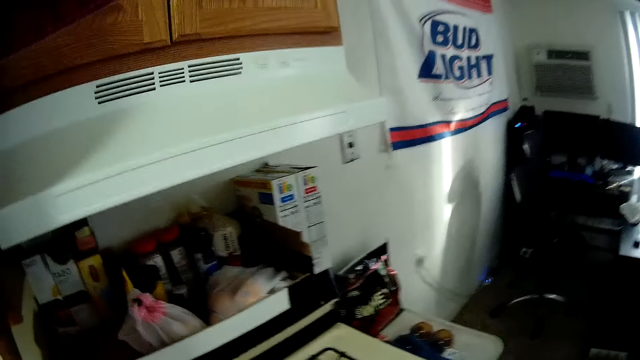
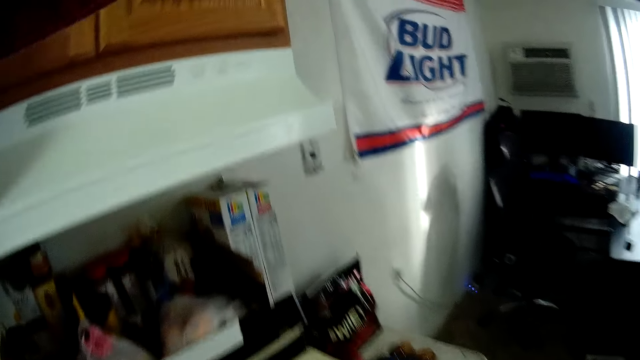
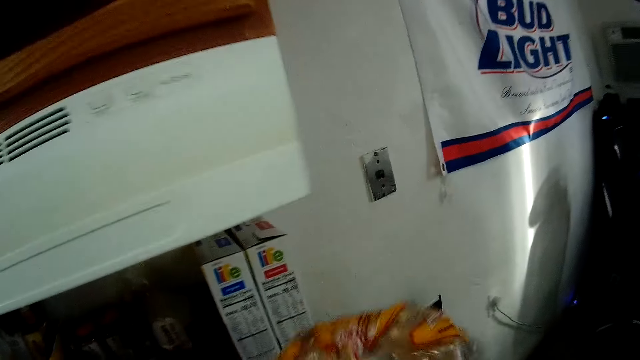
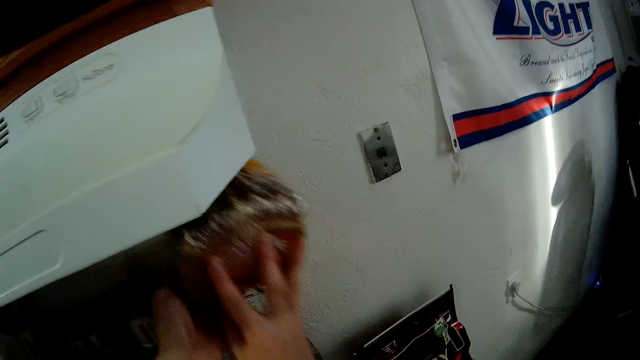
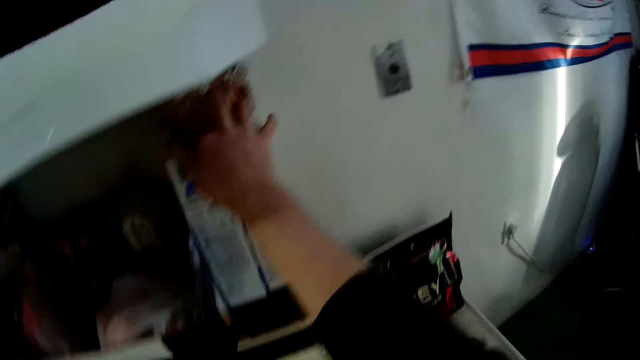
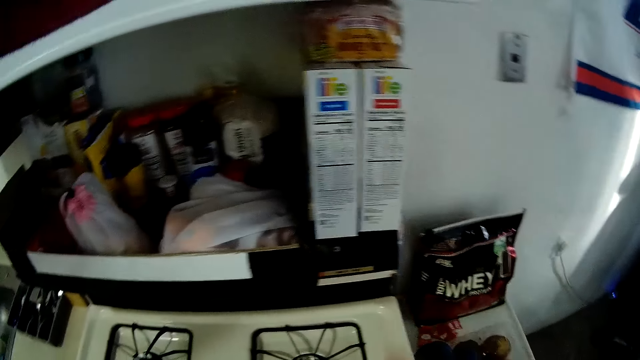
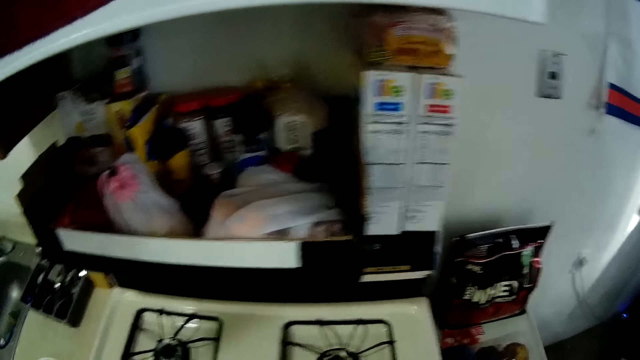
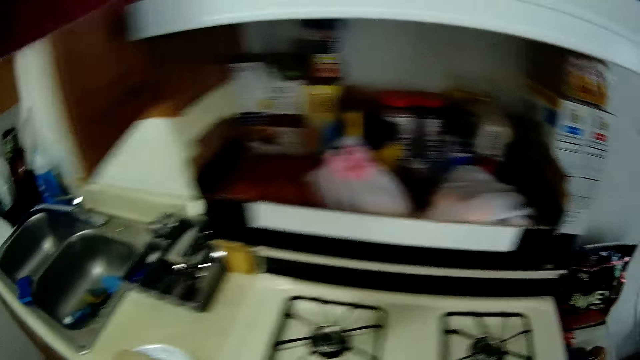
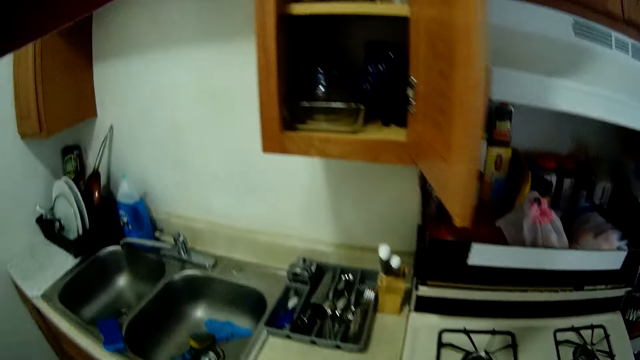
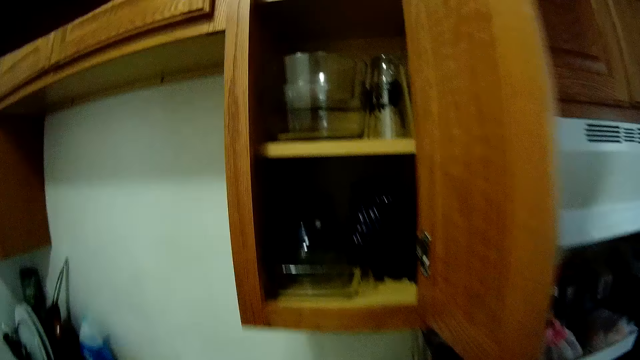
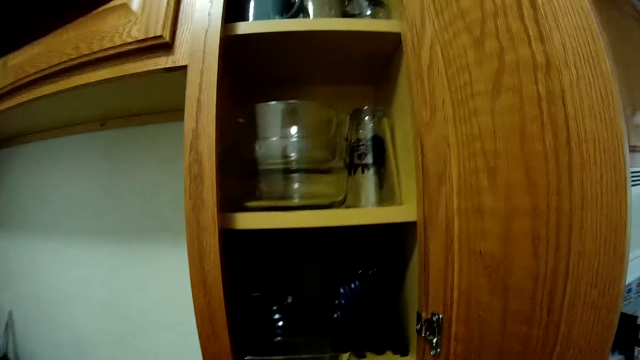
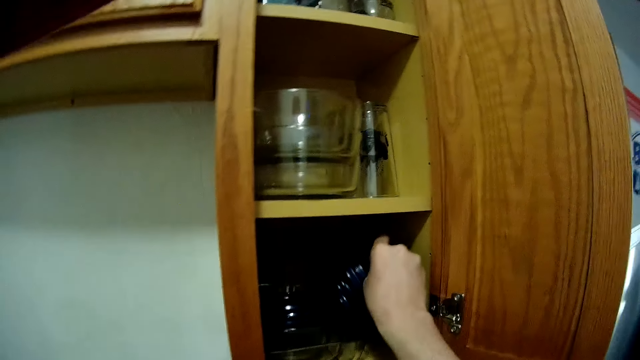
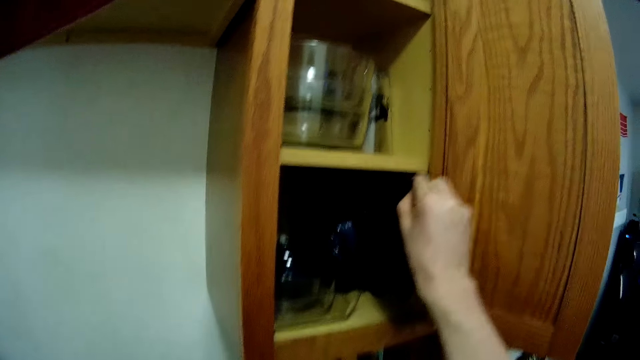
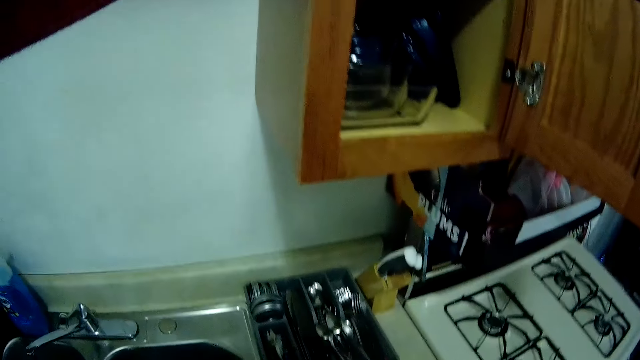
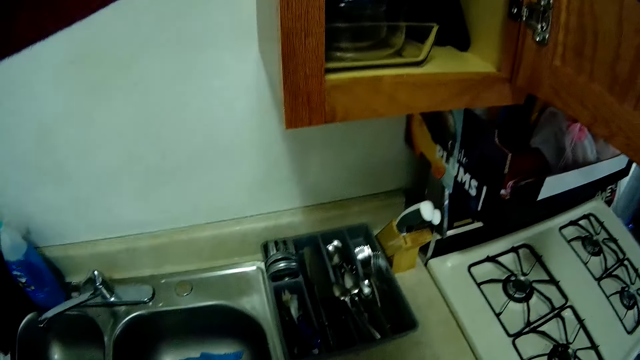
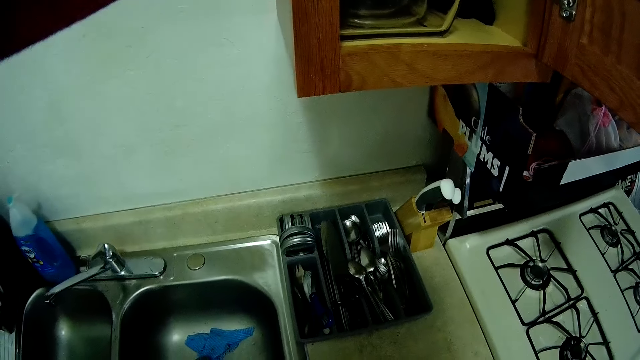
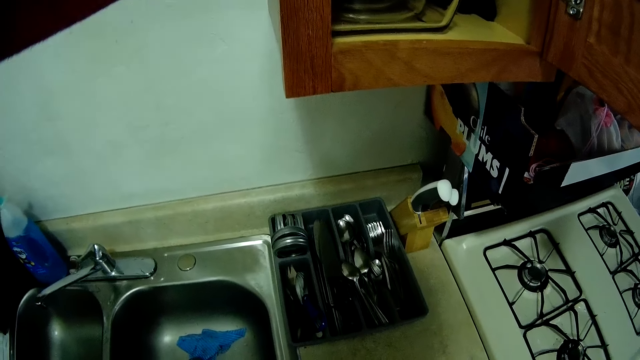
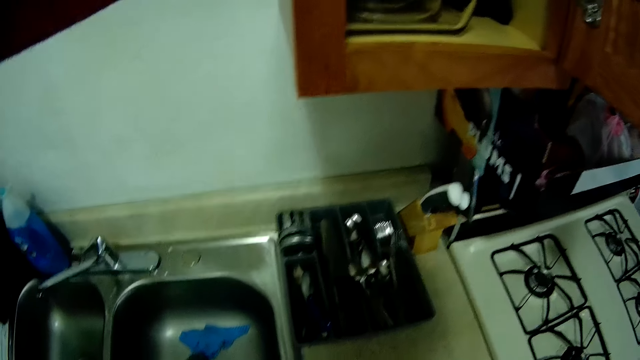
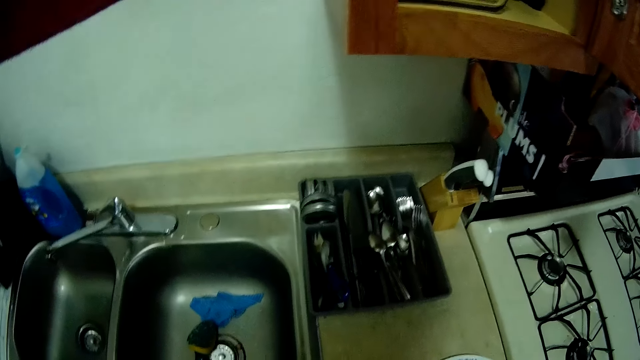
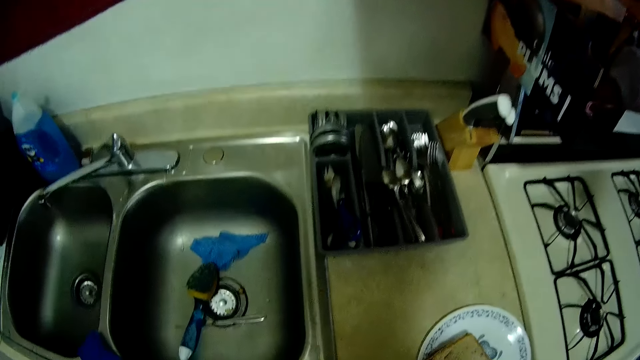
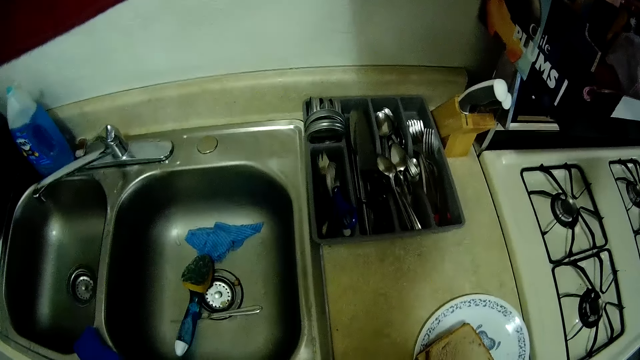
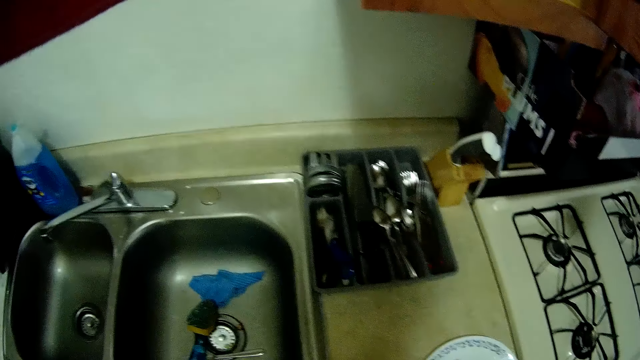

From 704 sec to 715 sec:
The camera wearer puts a loaf of bread on the wall shelf. He picks up a bowl cover from the cupboard with his left hand. He closes a tin.

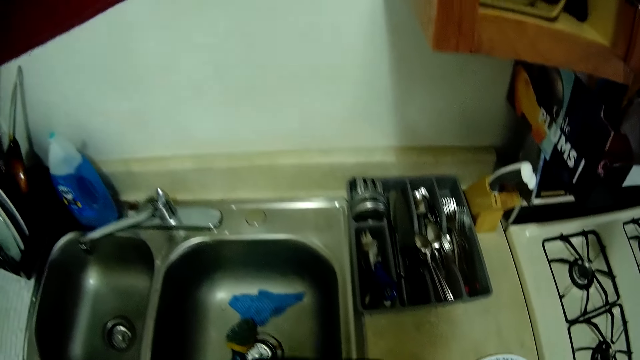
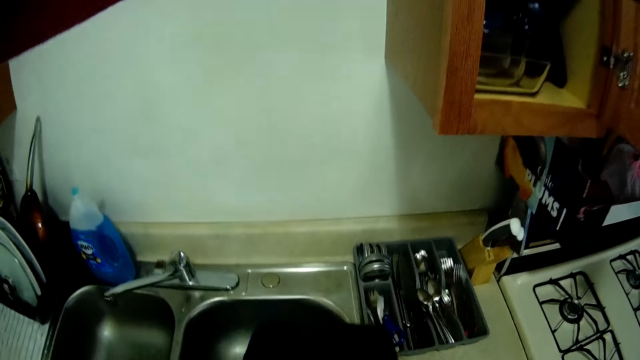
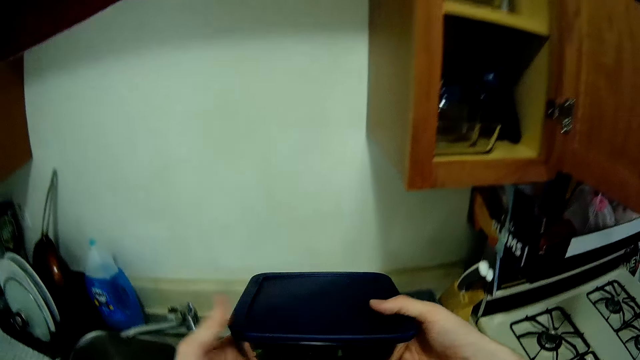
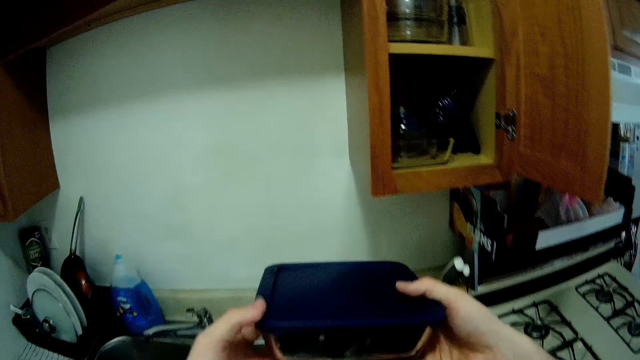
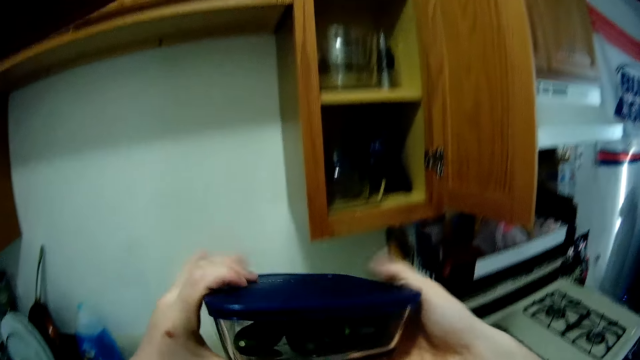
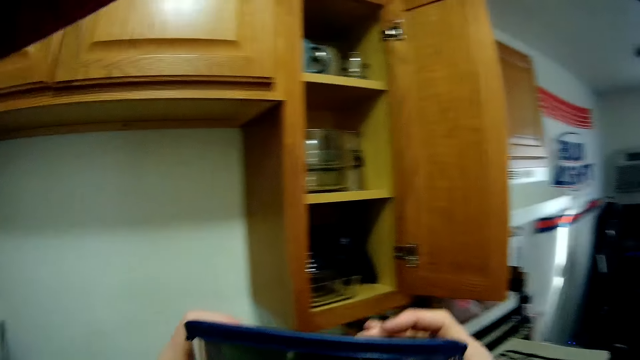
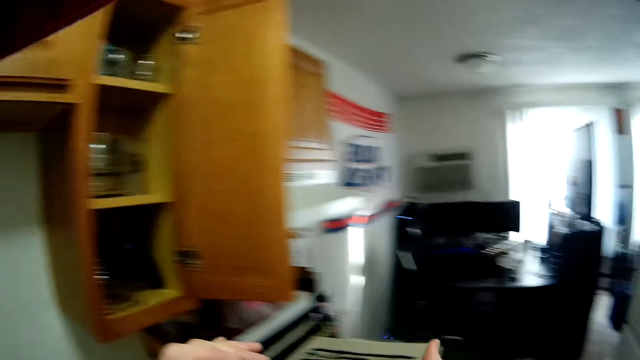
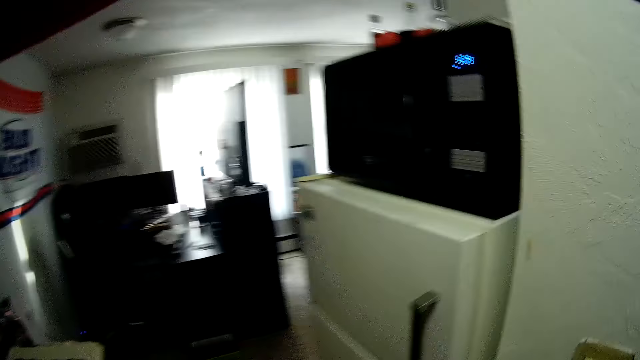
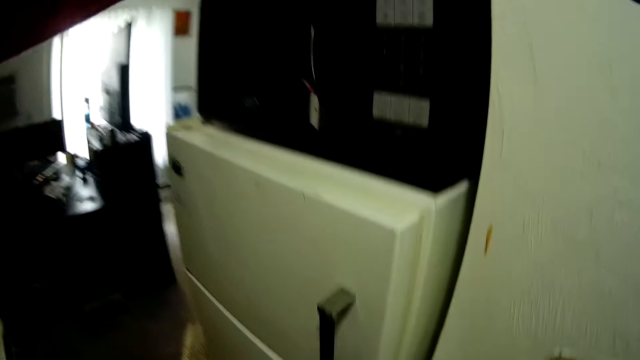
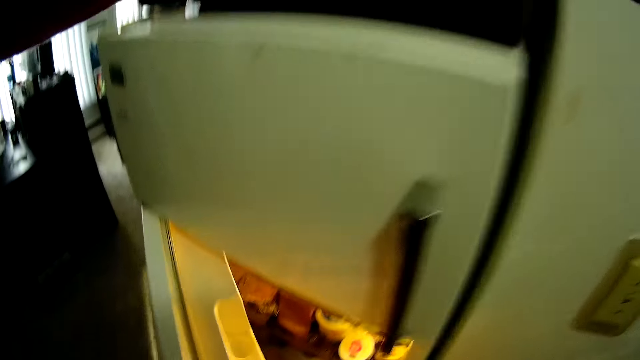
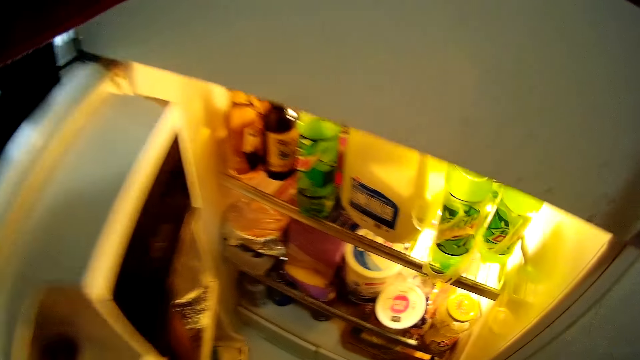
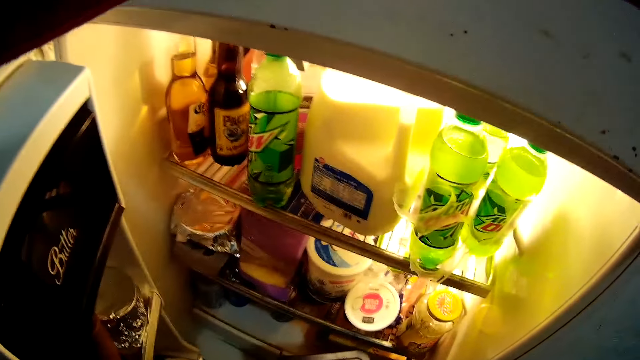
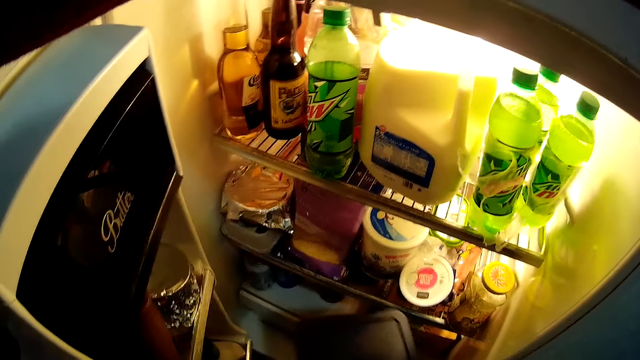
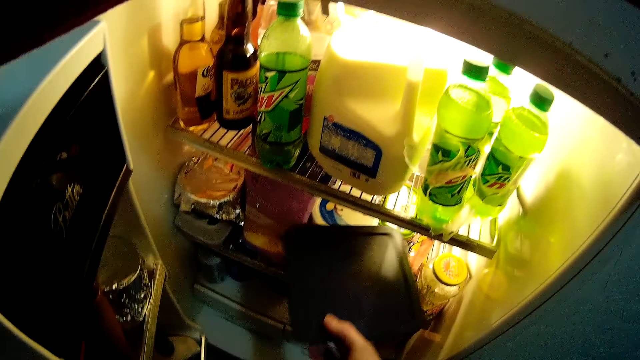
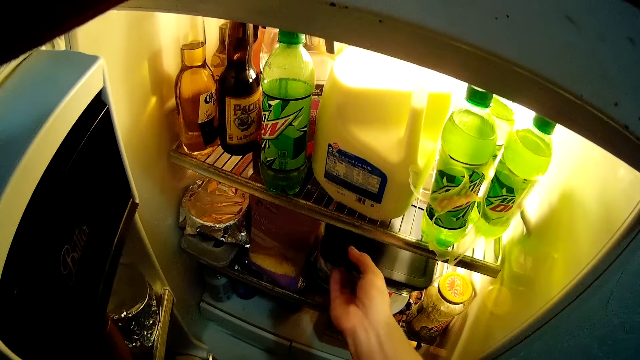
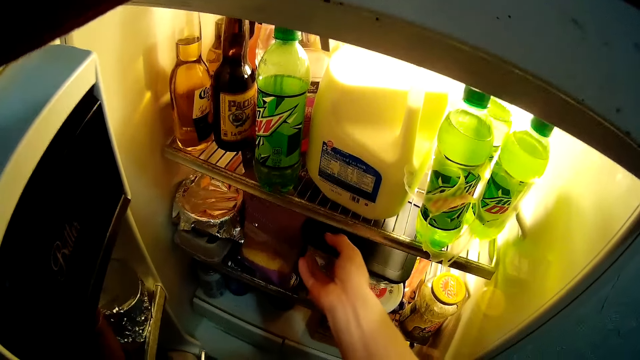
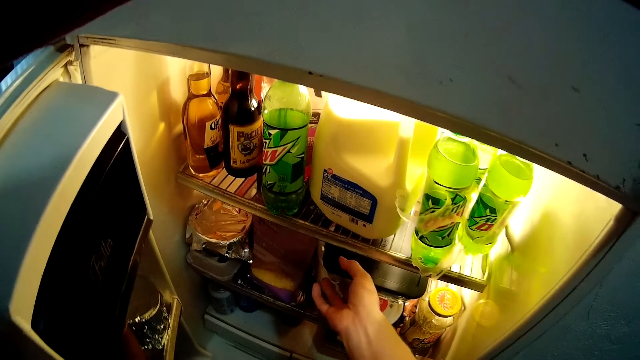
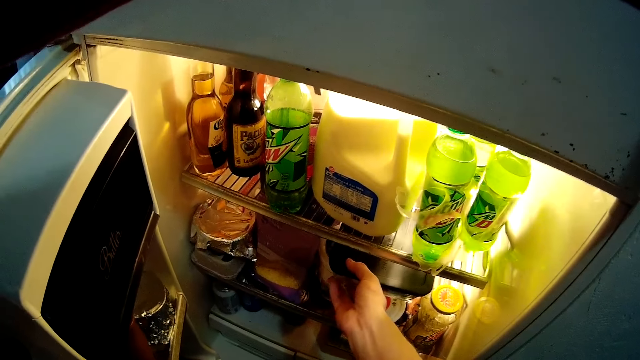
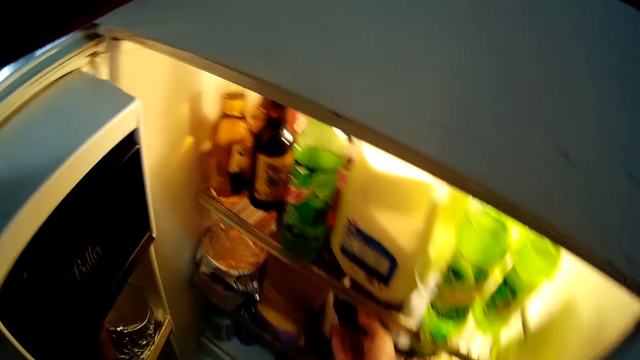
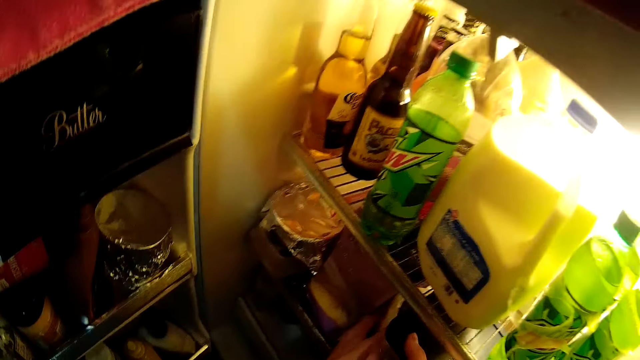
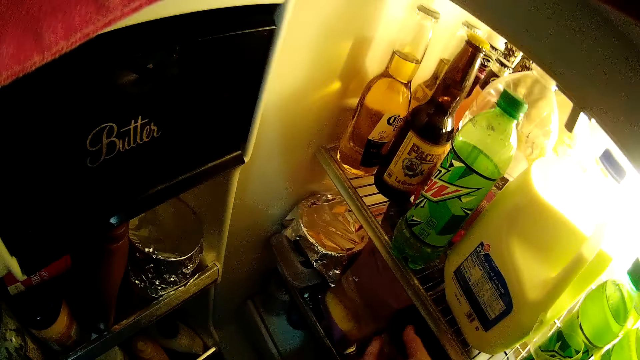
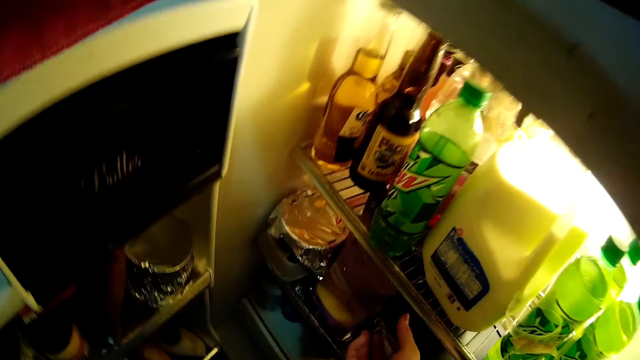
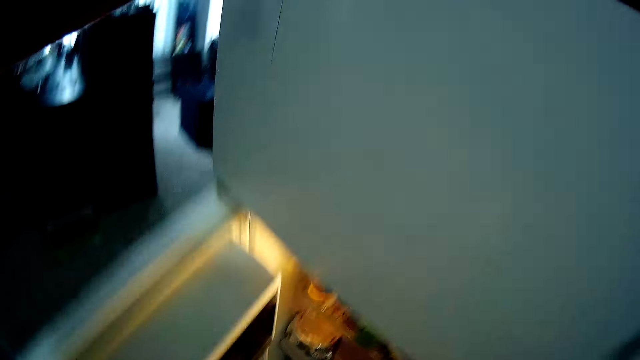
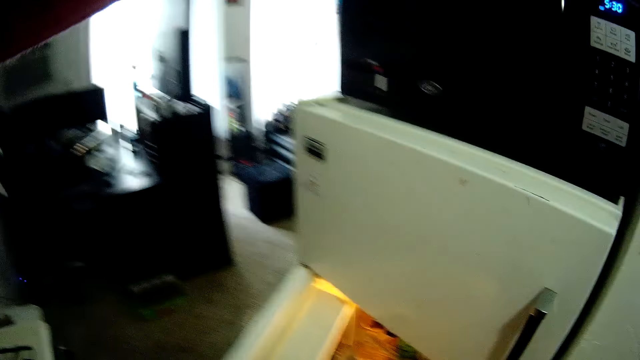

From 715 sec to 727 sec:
The camera wearer holds a plastic bowl in his hands. He turns towards the fridge. He opens the fridge. He drops the plastic bowl inside the fridge.
